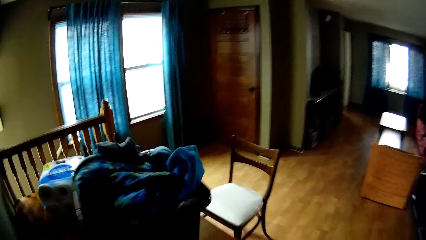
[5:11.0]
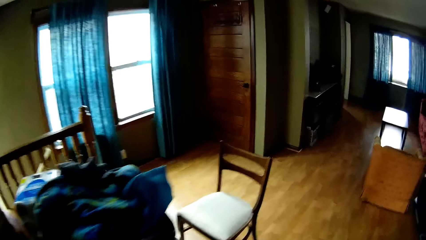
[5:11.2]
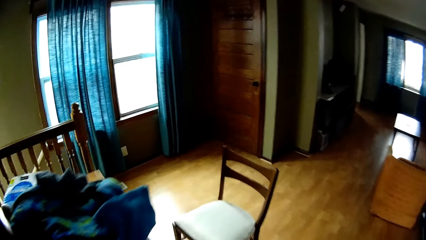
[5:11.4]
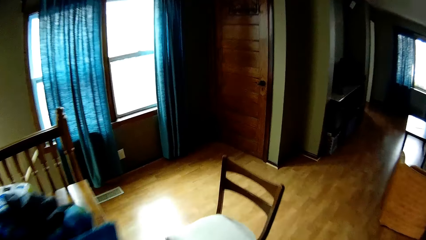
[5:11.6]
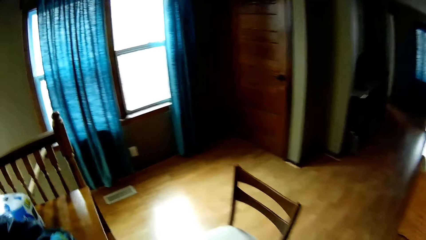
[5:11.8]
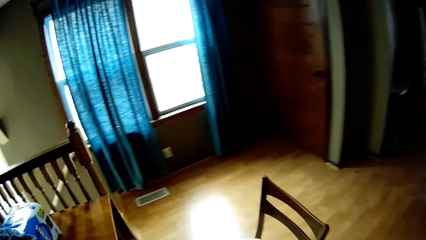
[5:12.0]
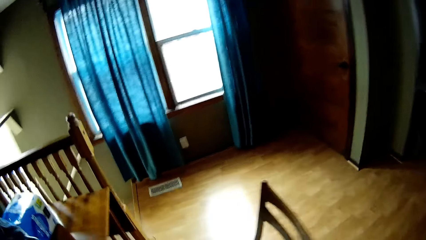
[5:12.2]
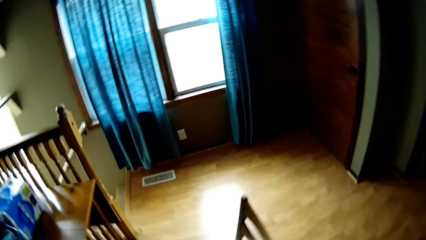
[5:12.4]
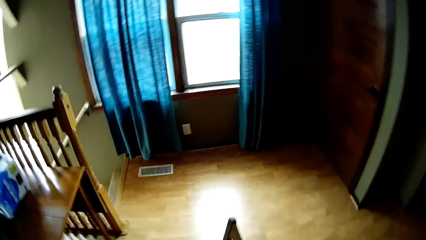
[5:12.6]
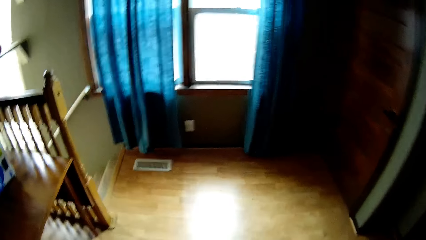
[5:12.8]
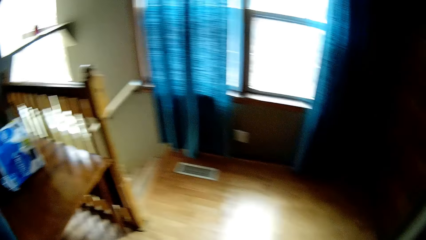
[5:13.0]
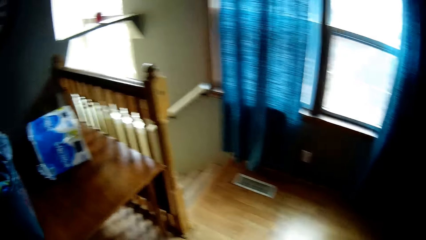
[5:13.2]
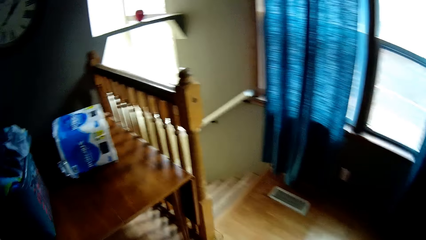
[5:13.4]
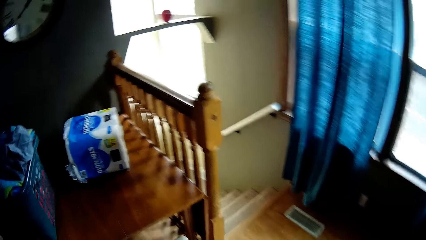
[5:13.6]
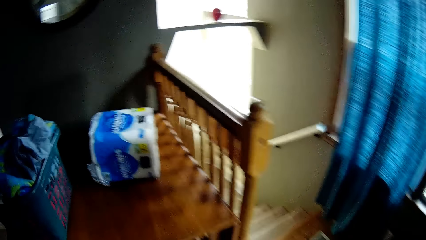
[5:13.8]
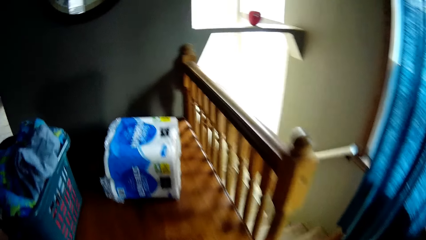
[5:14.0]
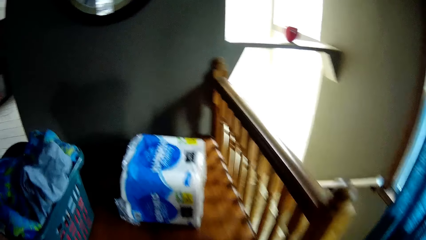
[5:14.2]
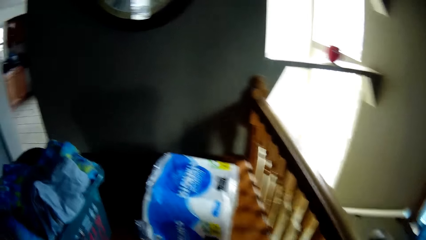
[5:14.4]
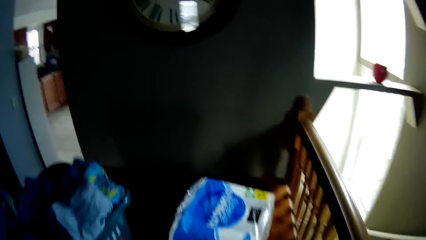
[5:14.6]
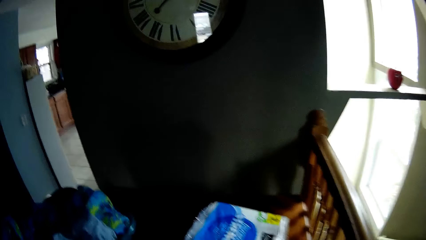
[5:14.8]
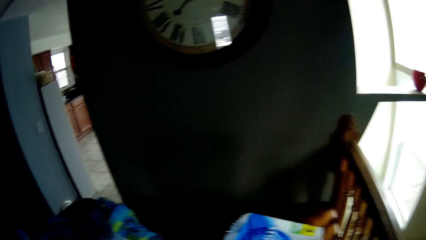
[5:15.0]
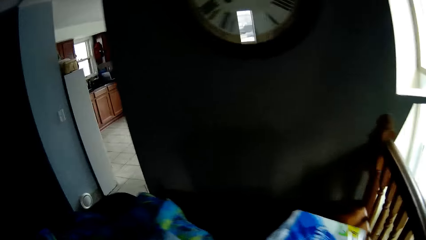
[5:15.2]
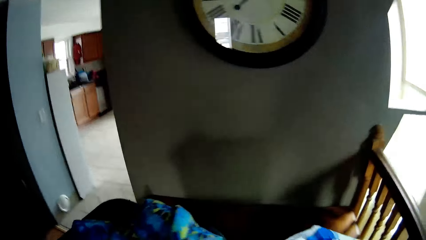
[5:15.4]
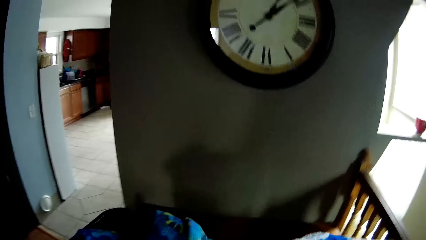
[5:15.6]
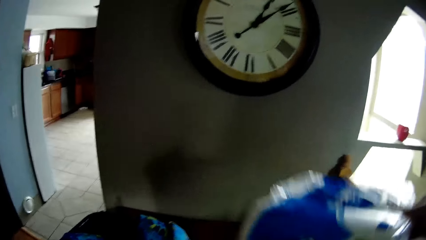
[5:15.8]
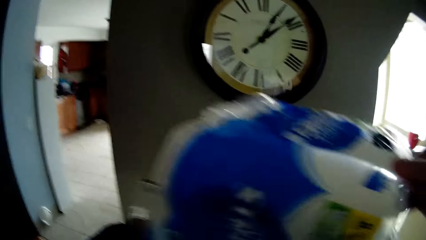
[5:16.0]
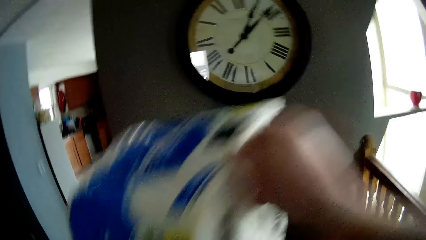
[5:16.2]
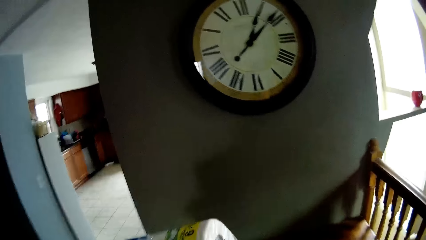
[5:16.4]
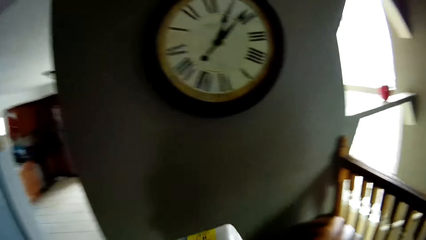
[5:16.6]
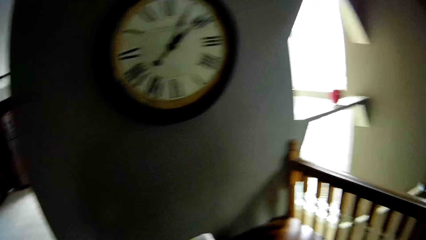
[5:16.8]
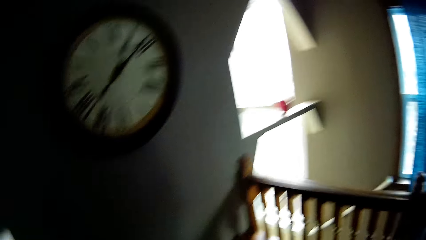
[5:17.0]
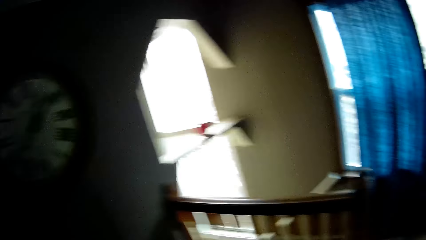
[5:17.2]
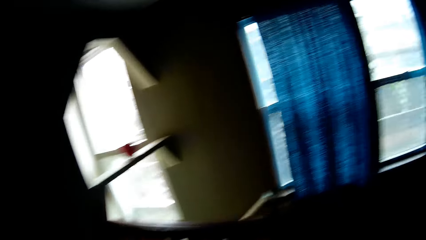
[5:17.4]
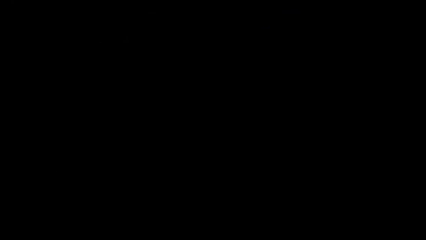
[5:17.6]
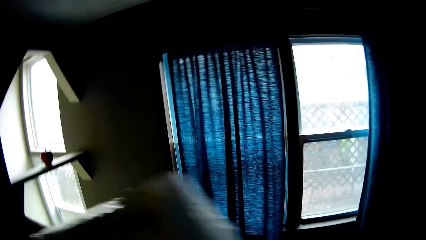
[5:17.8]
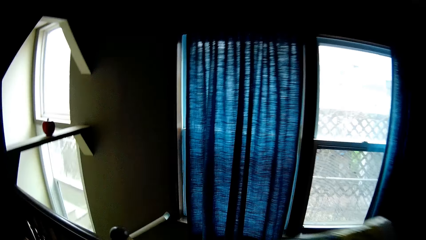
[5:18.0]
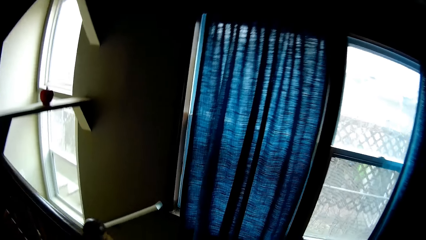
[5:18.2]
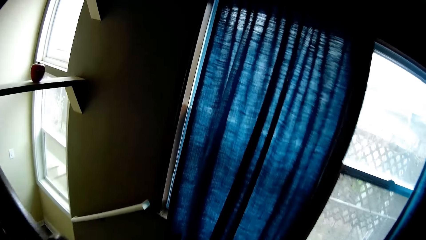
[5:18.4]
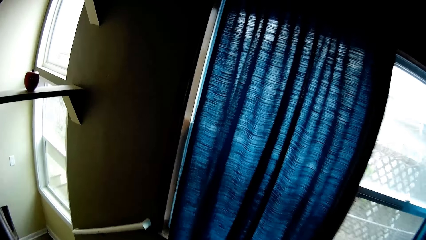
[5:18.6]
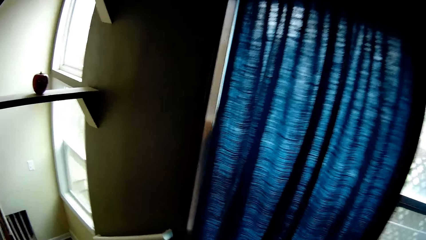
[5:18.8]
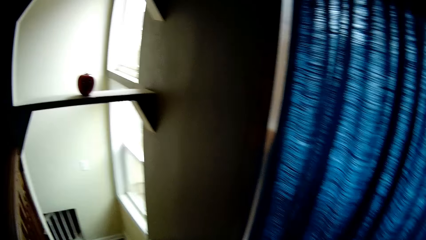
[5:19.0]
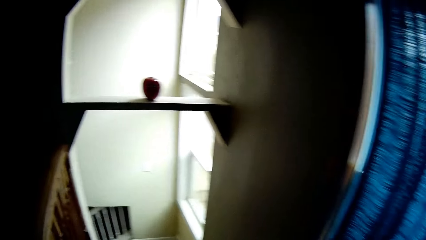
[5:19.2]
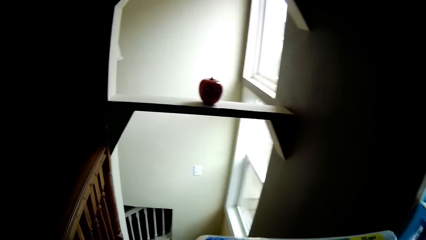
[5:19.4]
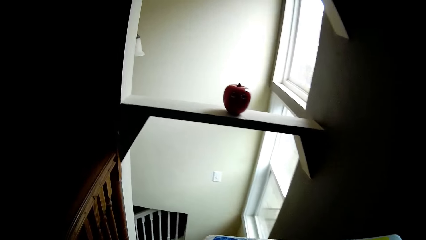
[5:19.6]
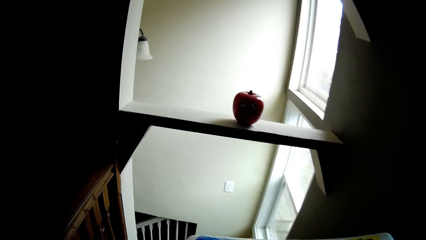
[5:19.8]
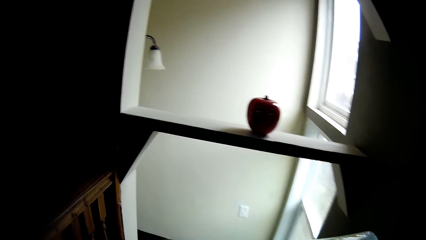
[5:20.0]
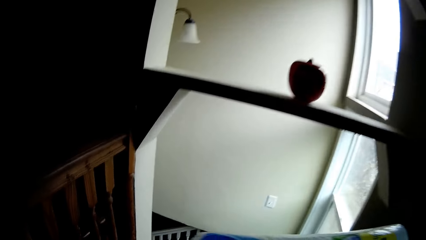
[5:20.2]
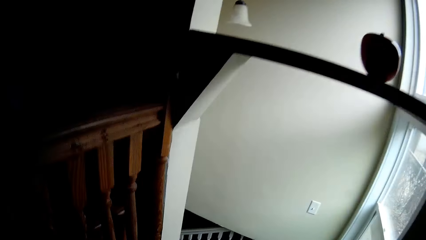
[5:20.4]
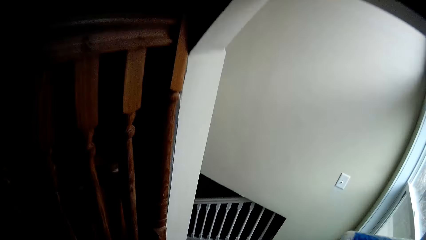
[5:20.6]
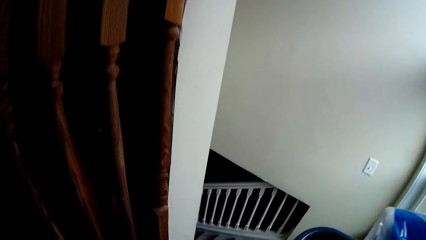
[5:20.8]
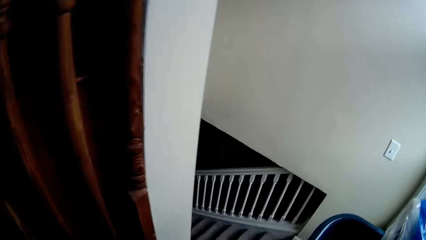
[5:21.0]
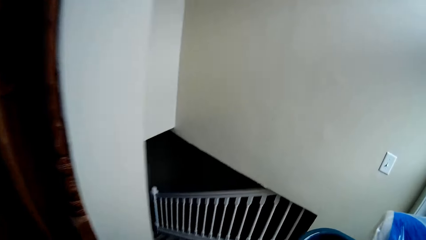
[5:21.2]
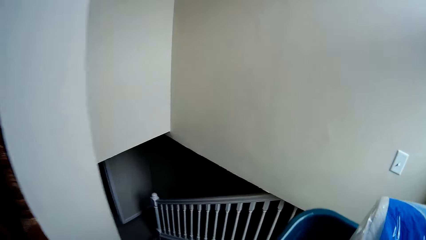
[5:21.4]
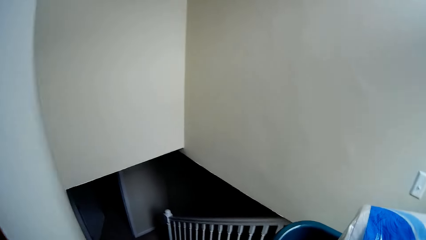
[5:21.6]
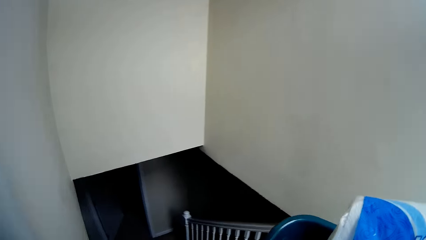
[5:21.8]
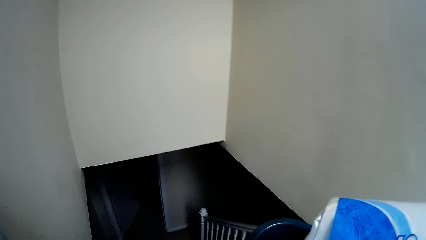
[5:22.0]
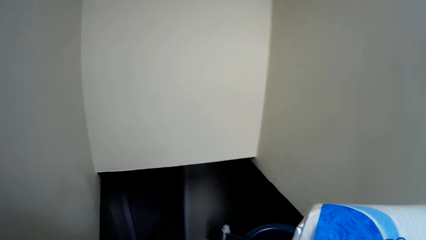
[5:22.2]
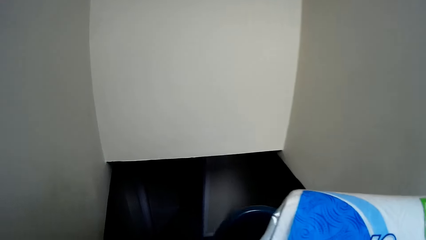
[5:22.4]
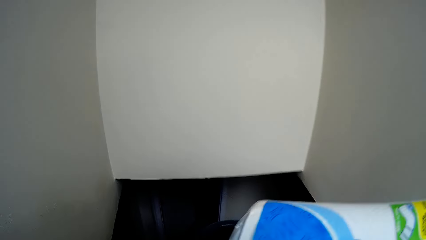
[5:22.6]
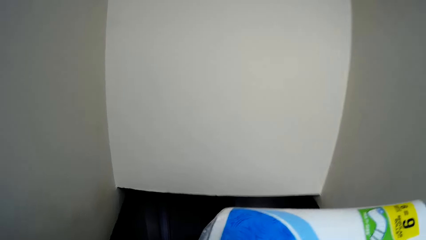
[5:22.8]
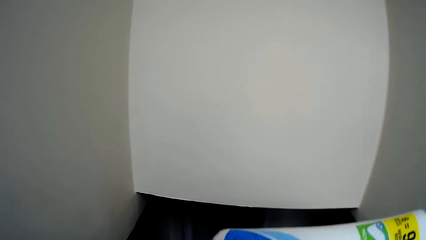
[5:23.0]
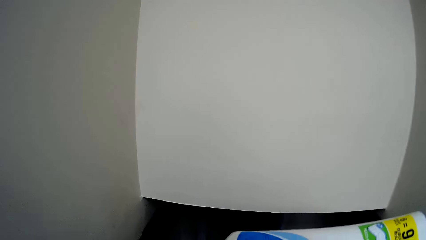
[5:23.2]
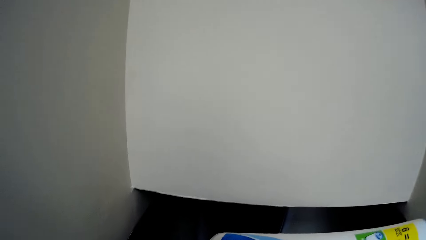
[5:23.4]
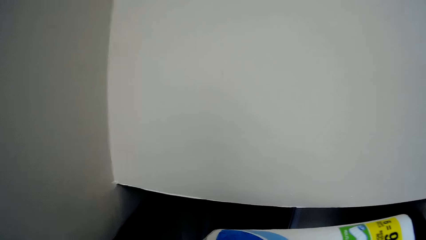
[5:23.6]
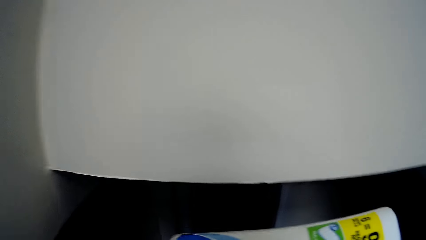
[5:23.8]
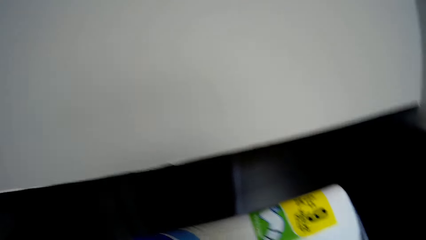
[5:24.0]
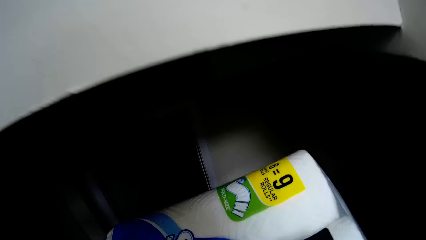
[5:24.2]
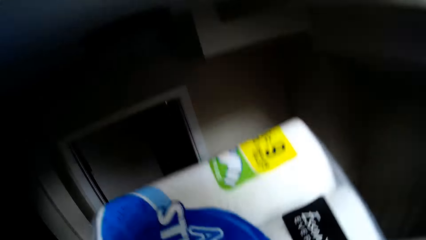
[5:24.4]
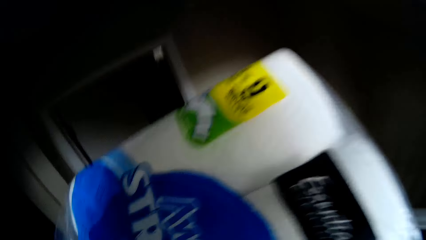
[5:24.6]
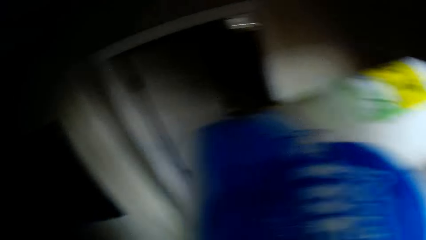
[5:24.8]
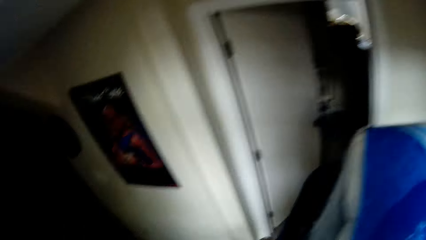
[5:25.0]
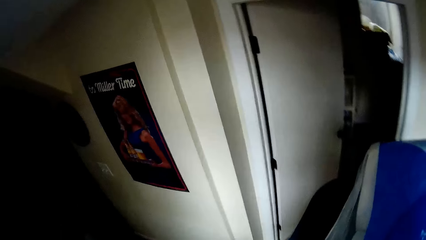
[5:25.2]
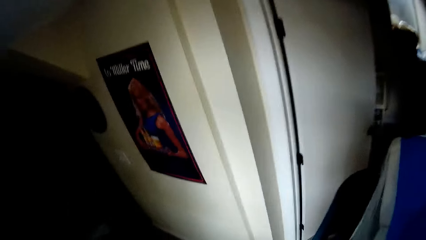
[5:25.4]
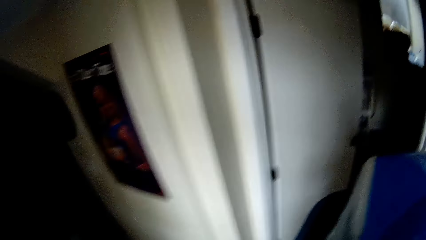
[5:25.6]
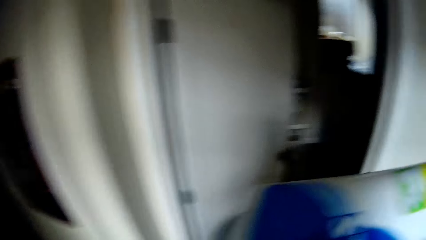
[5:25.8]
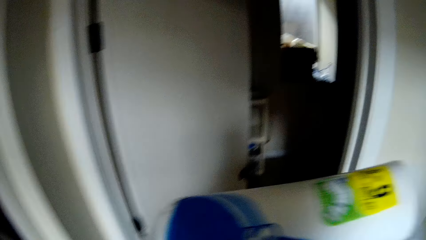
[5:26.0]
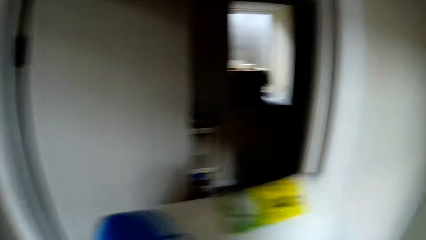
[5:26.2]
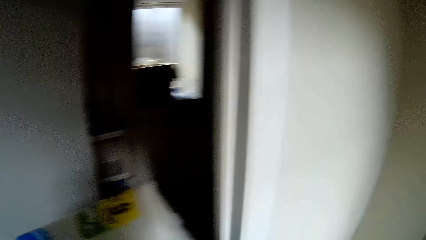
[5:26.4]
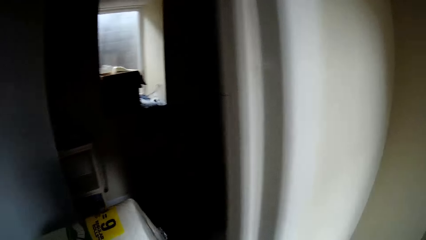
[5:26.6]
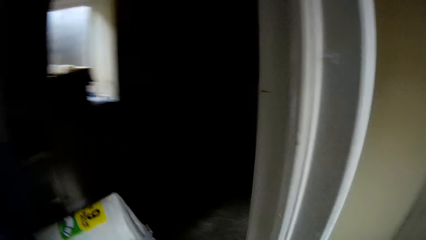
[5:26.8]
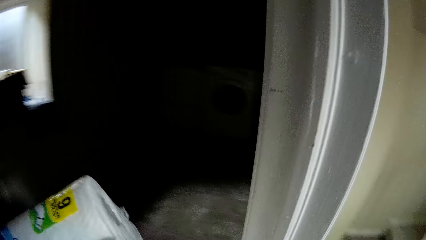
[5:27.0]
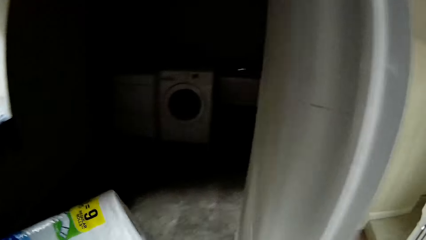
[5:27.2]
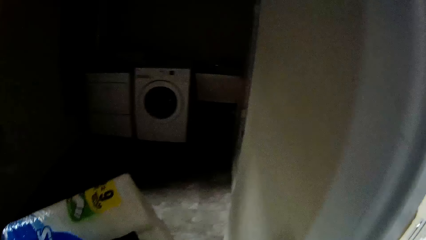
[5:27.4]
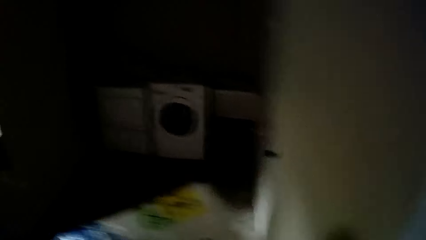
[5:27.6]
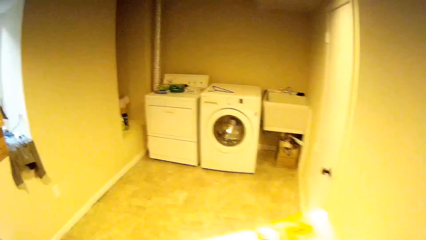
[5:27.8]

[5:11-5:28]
The camera wearer picks up a packet of tissues. They put the tissues on top of the basket. They carry the basket down stairs. They carry the packet of tissues.
